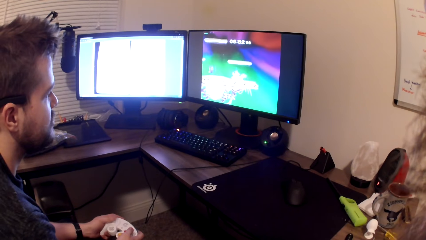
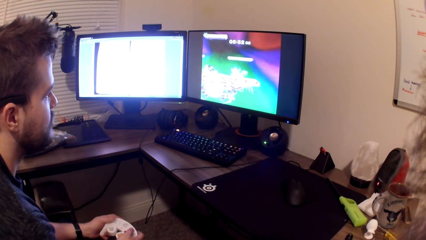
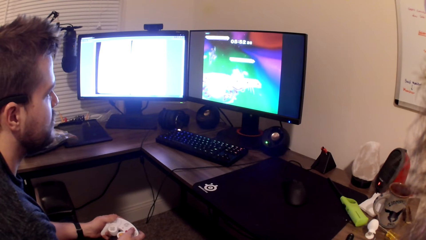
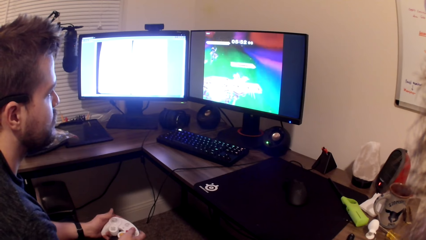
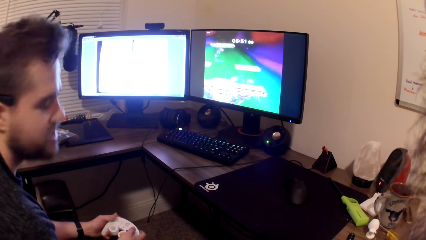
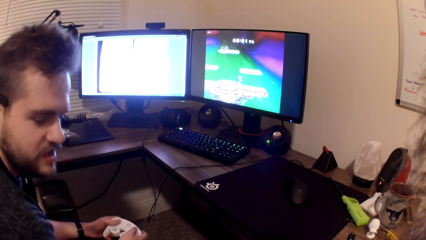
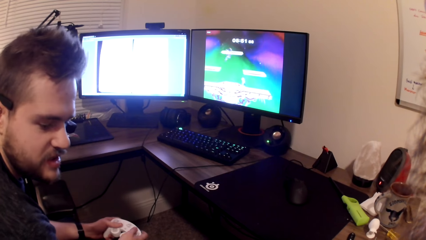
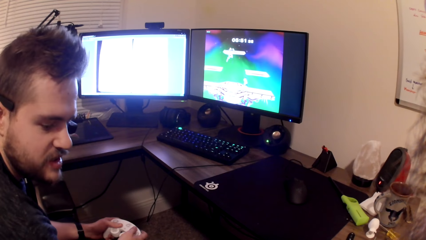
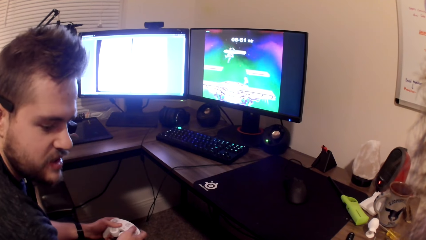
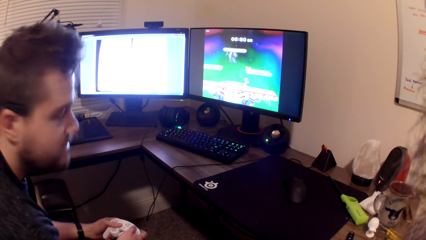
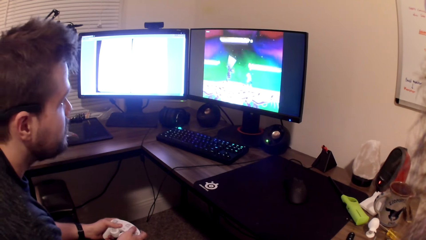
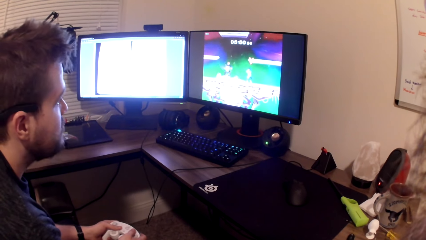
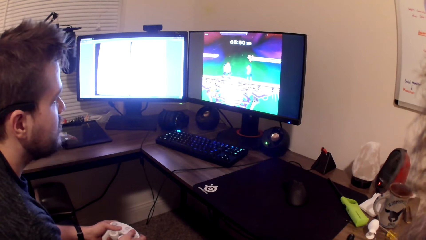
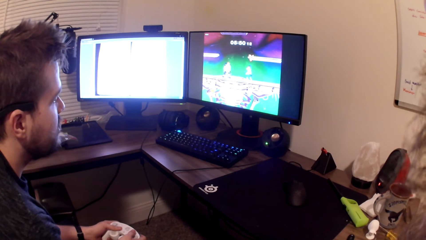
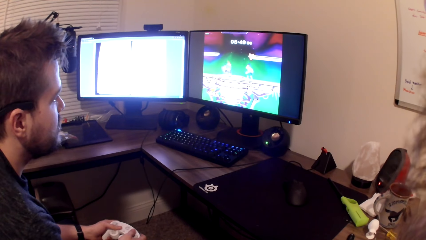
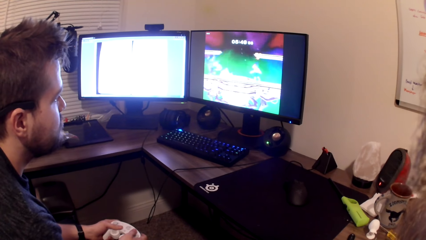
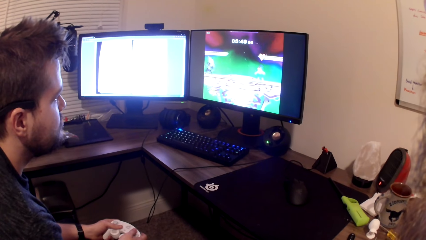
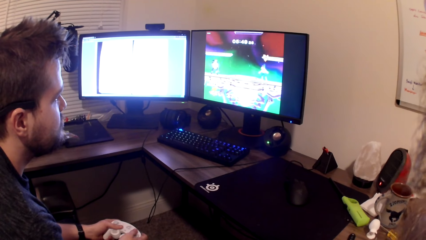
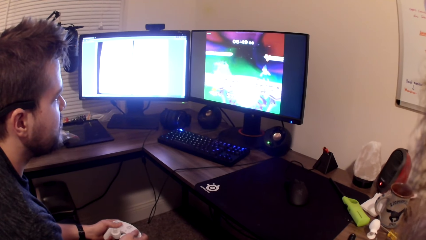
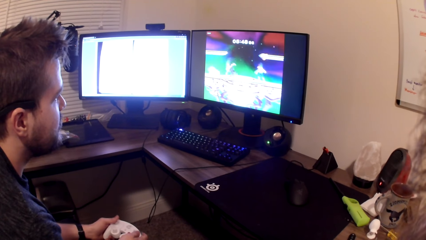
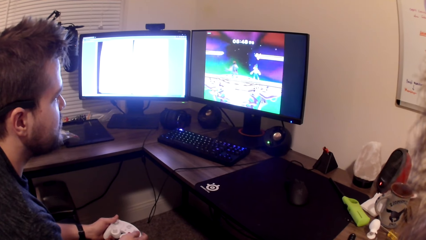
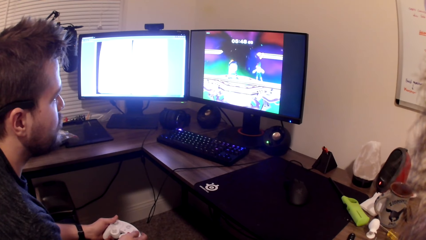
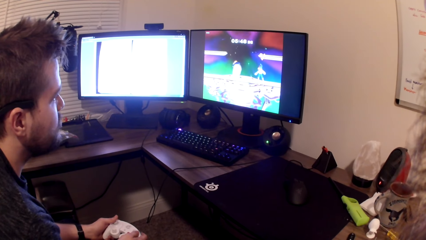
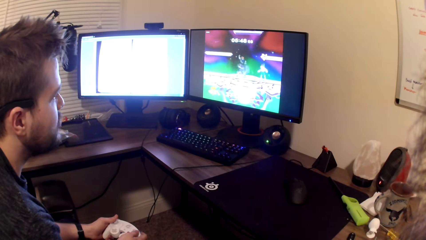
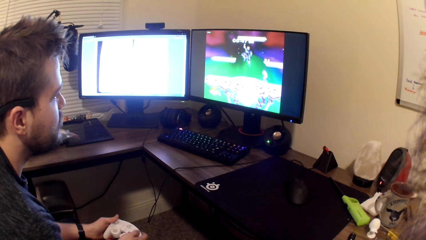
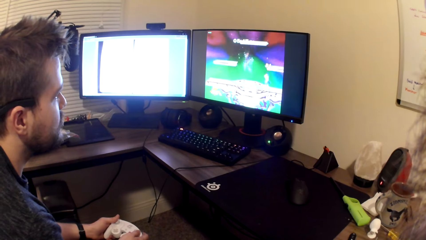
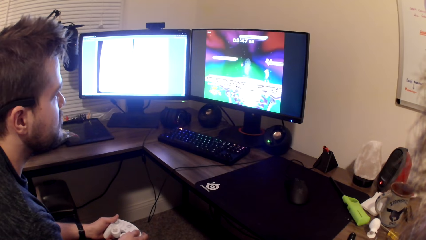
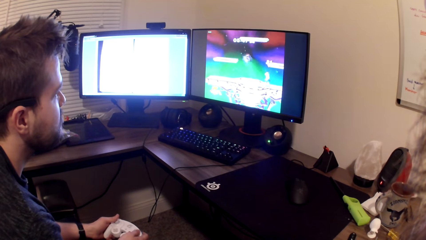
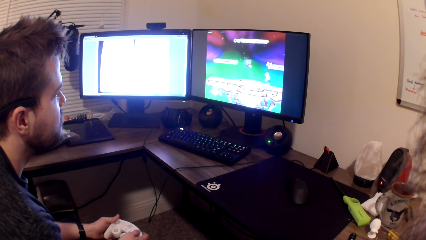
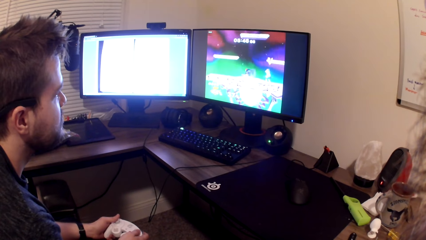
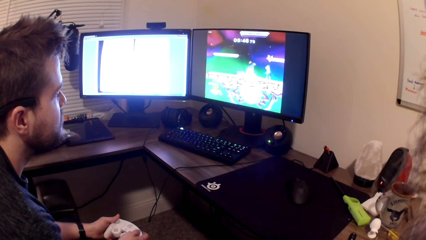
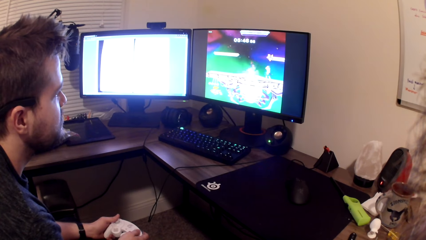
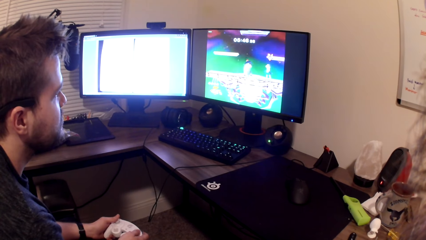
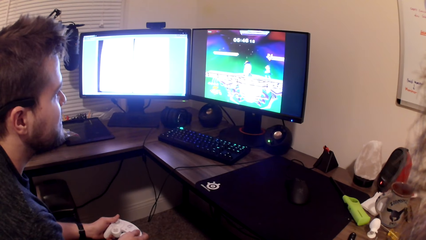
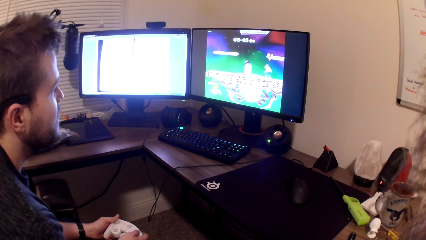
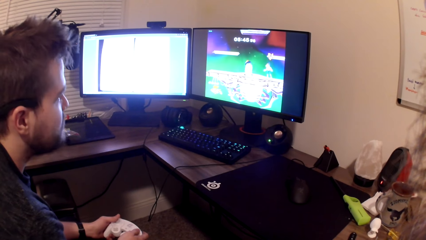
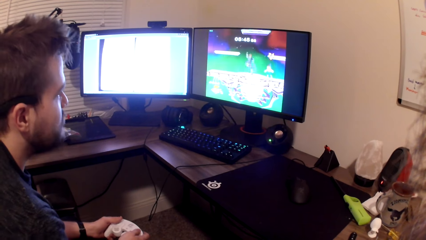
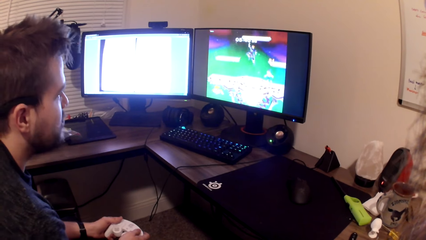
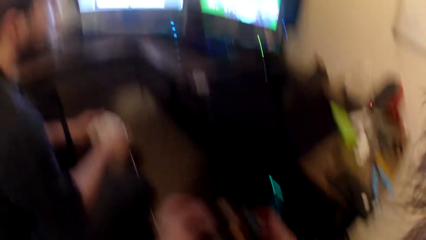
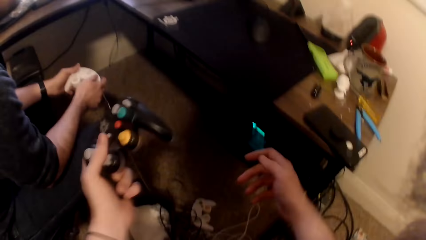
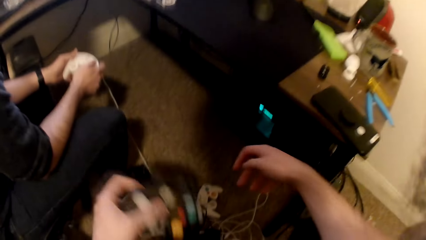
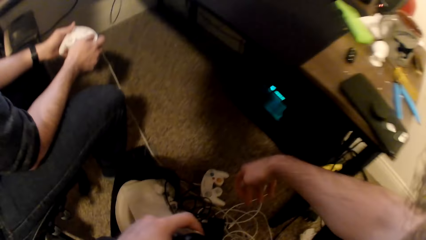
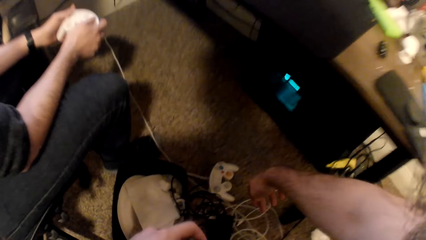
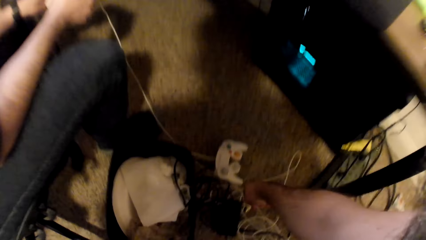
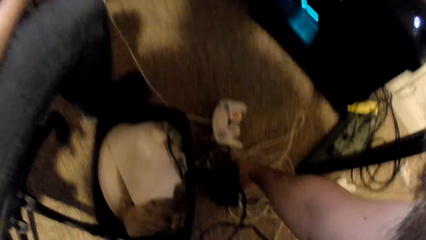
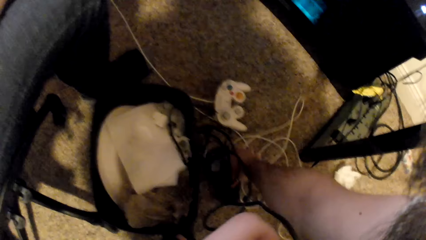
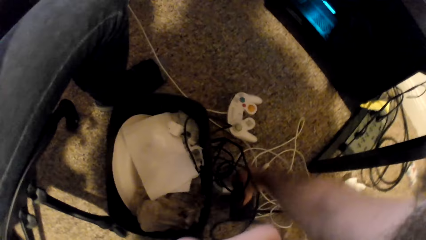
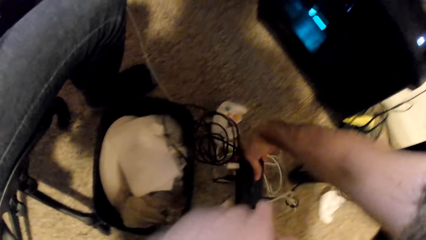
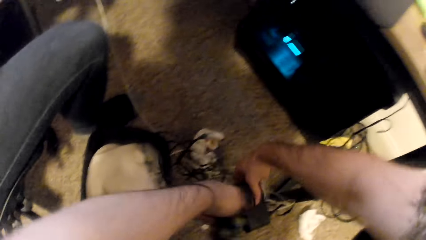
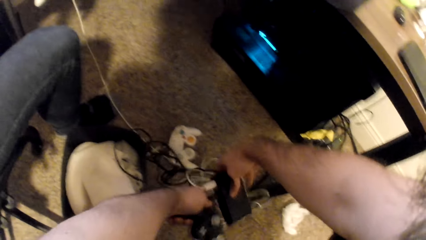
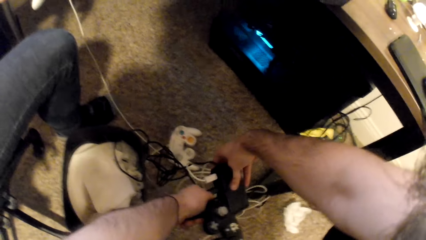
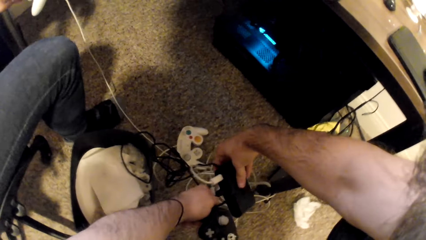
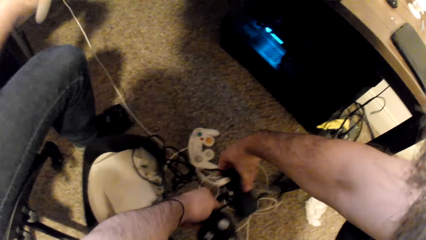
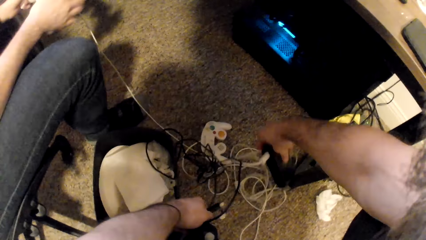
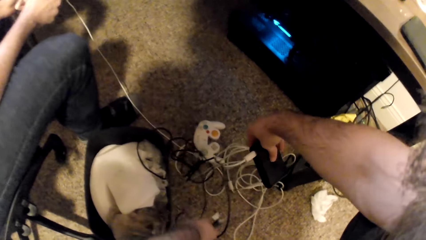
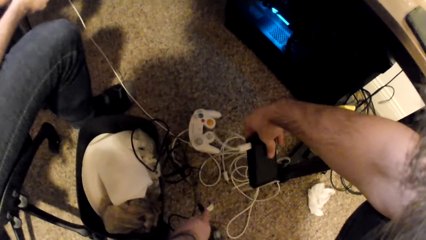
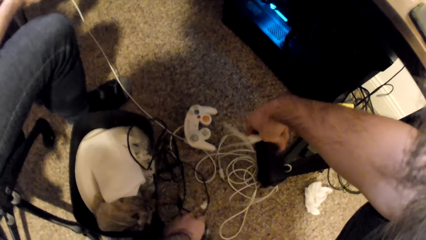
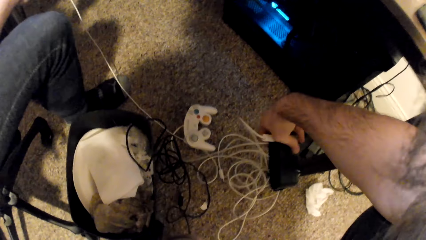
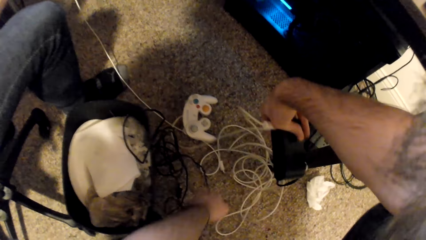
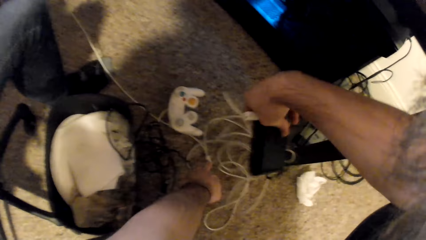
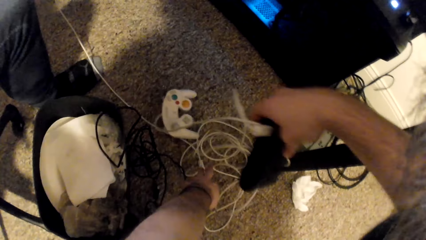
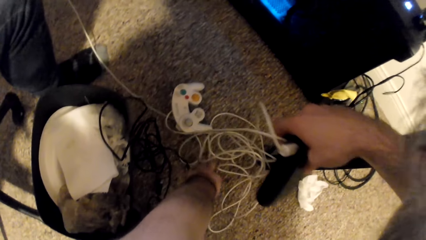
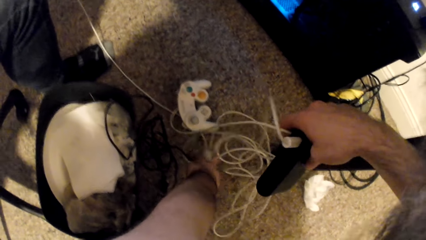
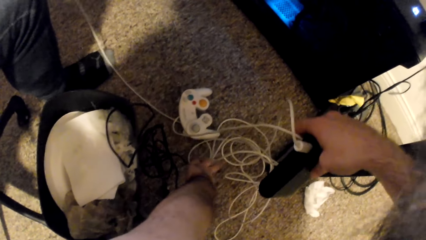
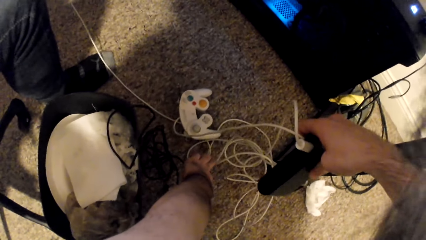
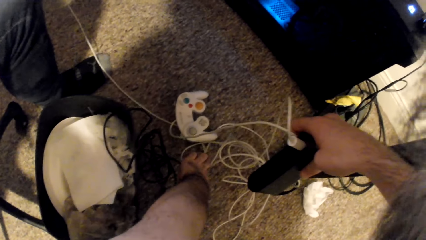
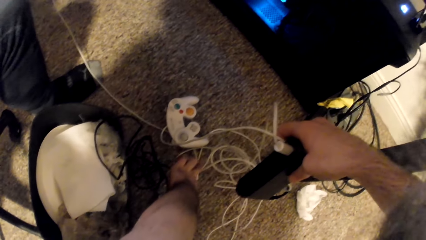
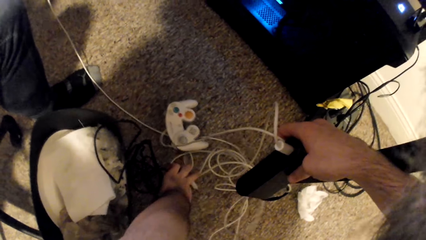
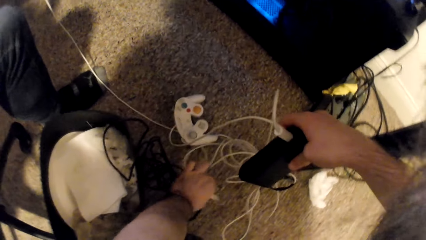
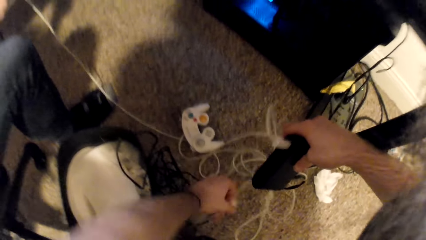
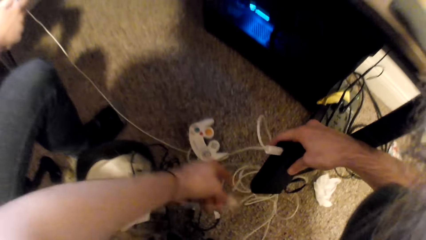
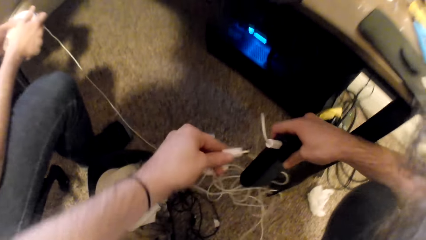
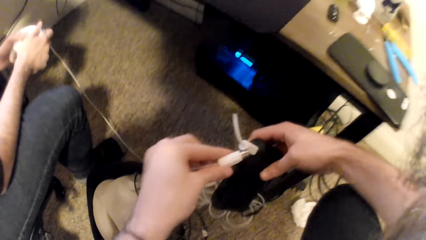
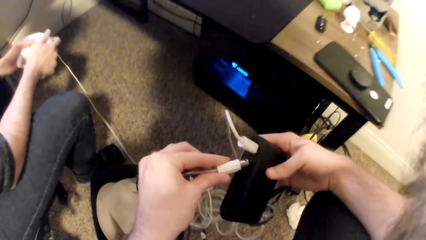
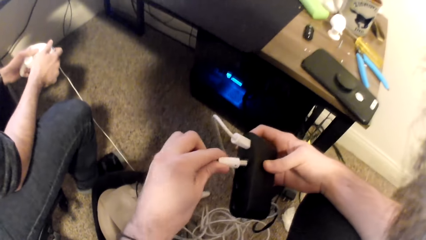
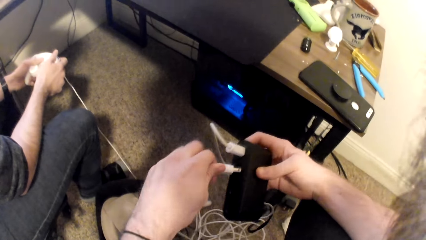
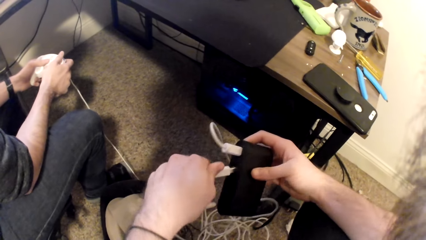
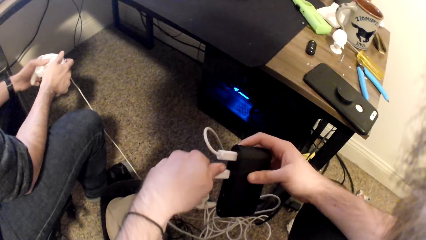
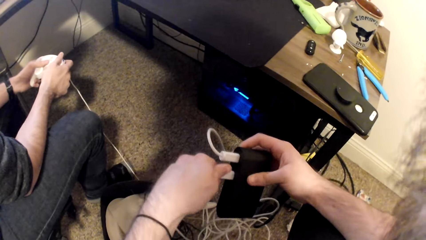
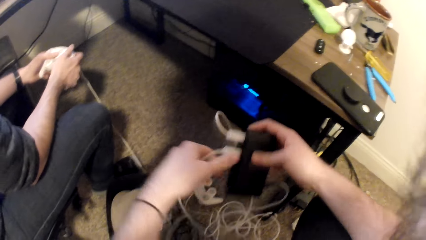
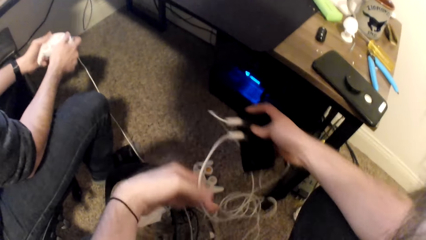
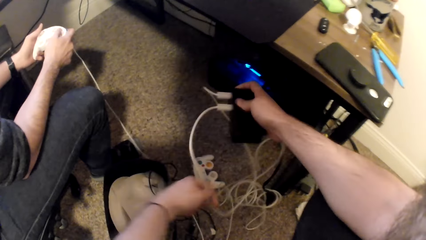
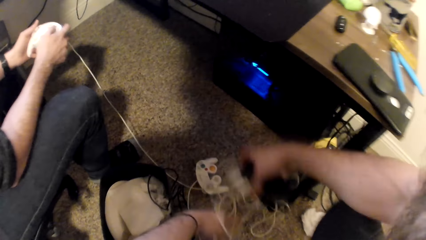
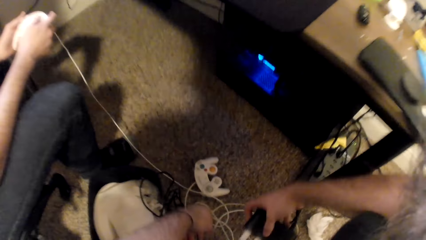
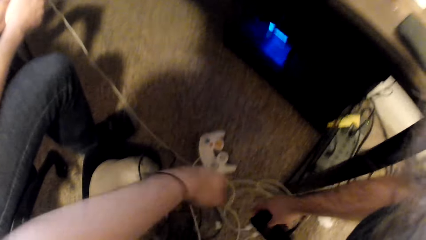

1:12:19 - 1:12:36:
A man stops playing the video game. The camera wearer presses a game pad with both hands. He picks up a game pad adapter from the floor with his right hand, unplugs the wire of the game pad from the game pad adapter with his left hand, picks up the wire of the game pad from the floor with his left hand, plugs the game pad wire into the game pad adapter with his left hand, and drops the game pad adapter on the floor with his right hand.
